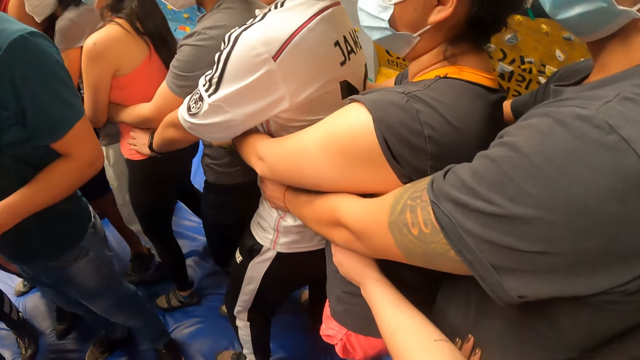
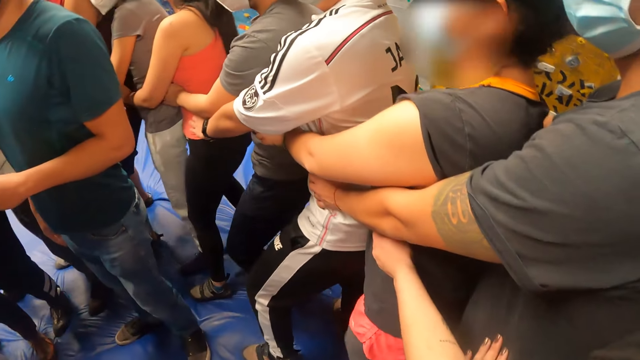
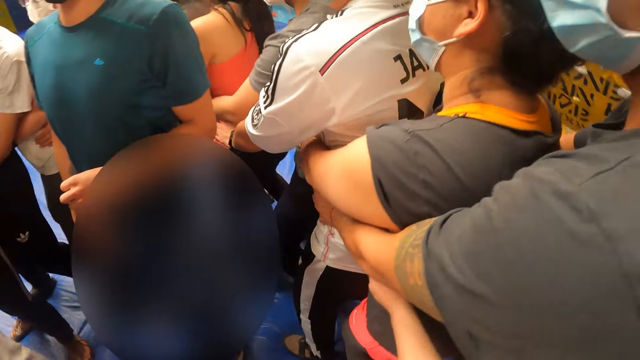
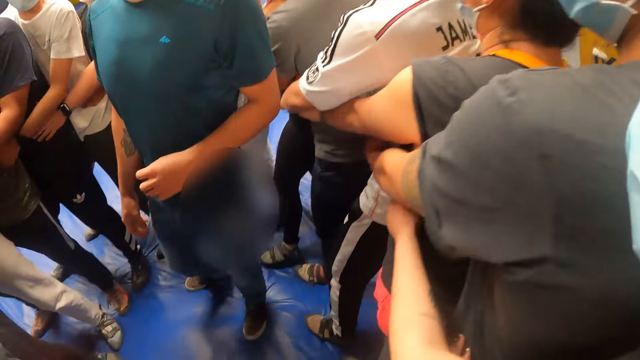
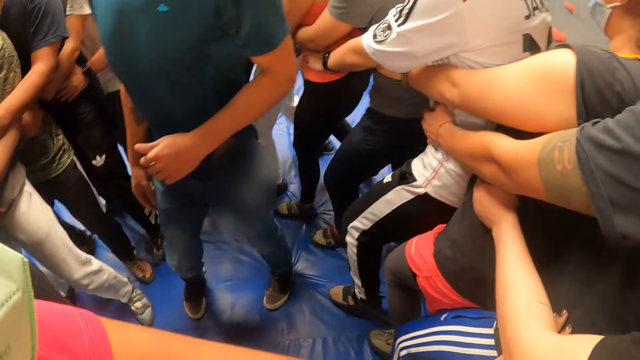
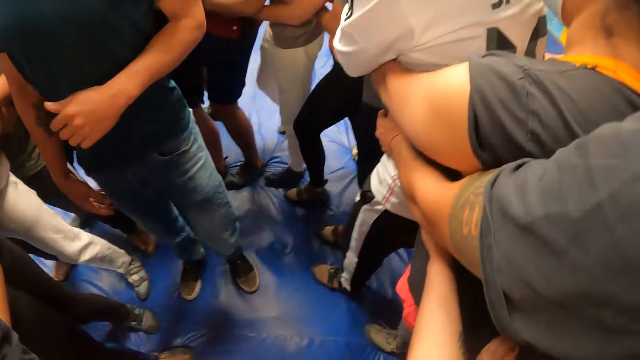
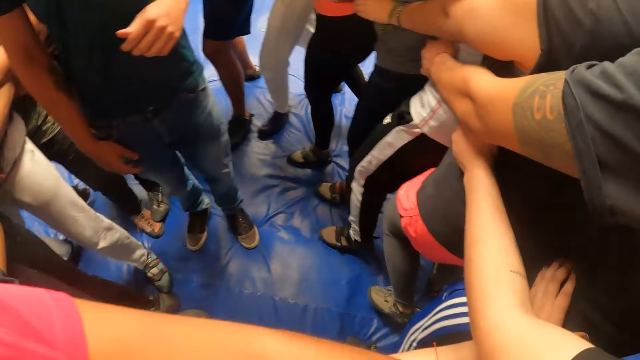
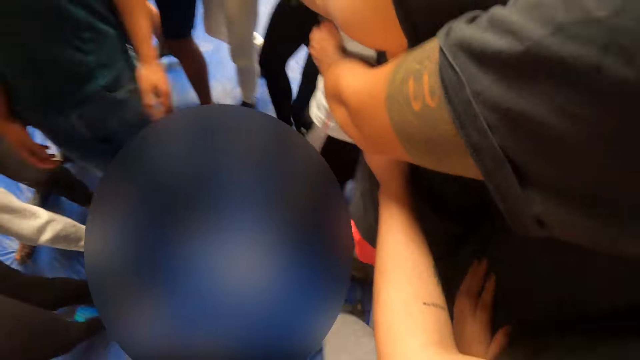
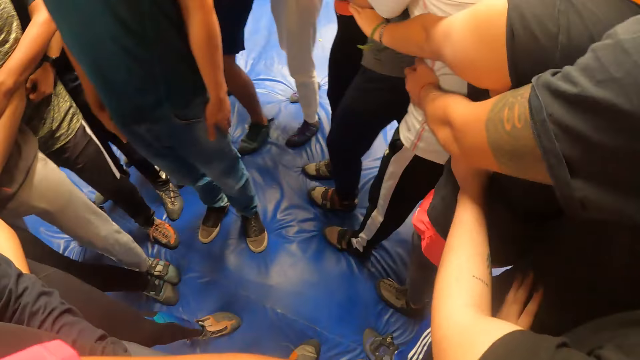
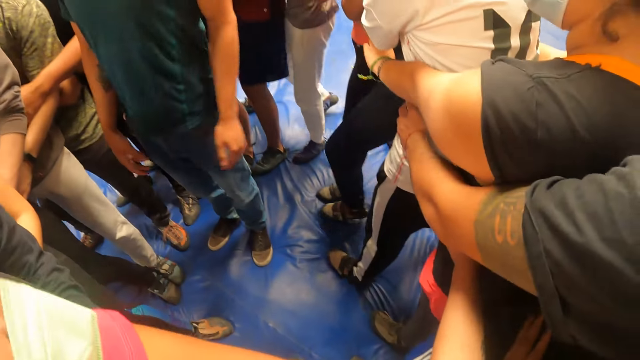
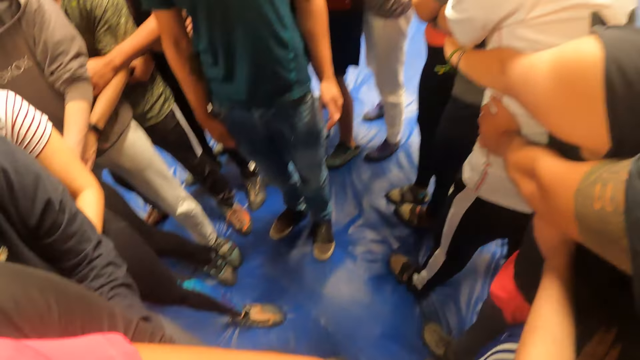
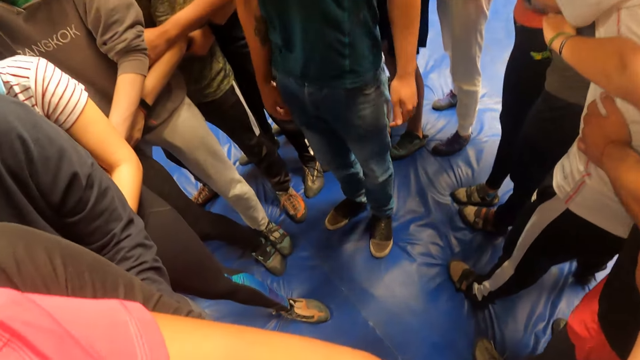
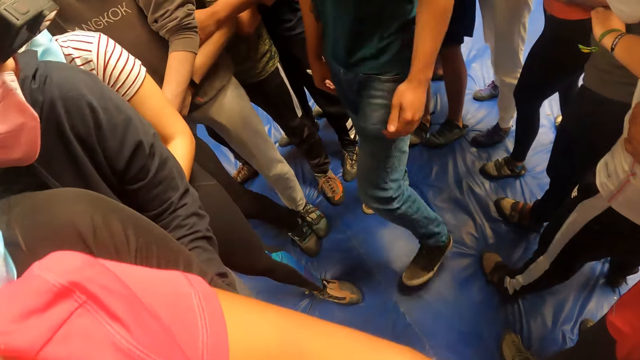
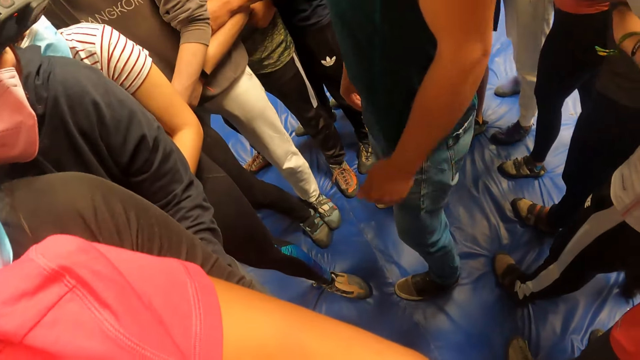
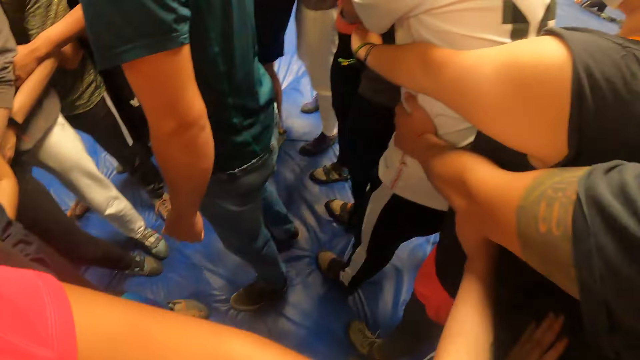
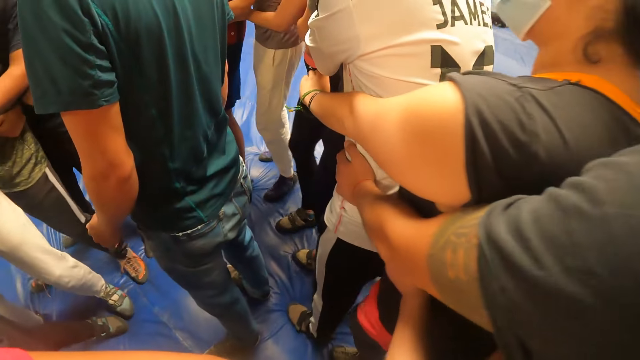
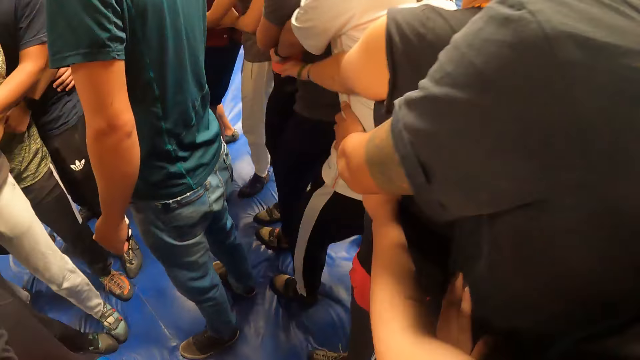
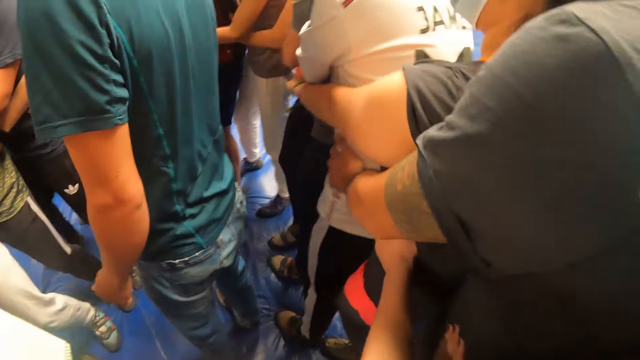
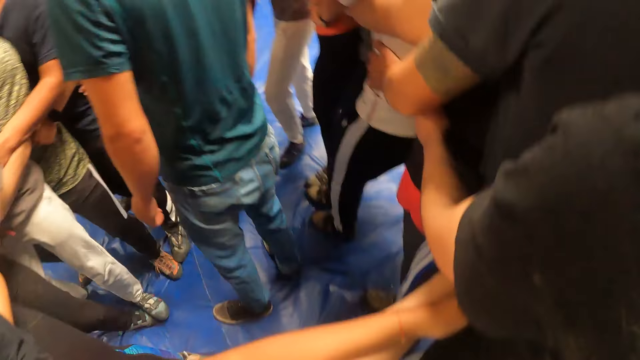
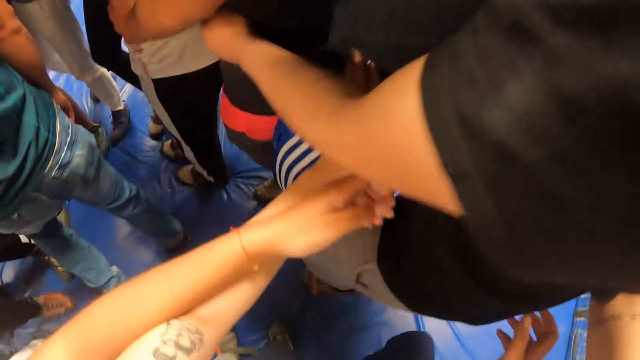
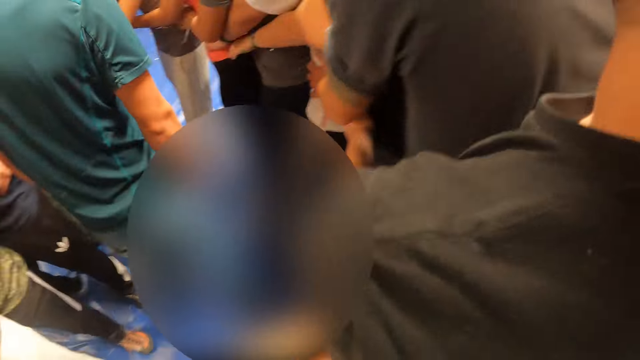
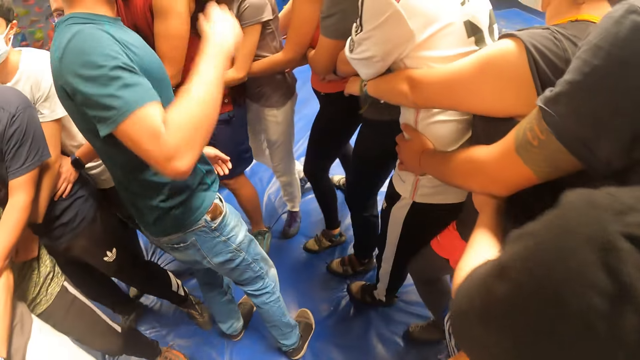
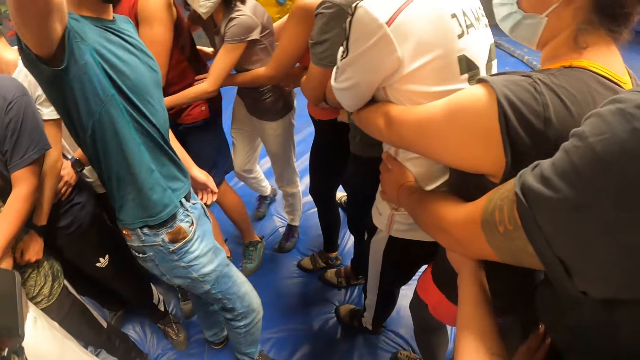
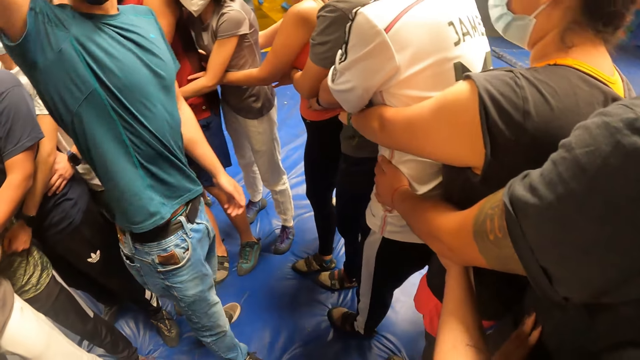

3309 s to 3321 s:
The camera wearer walks around the circle.

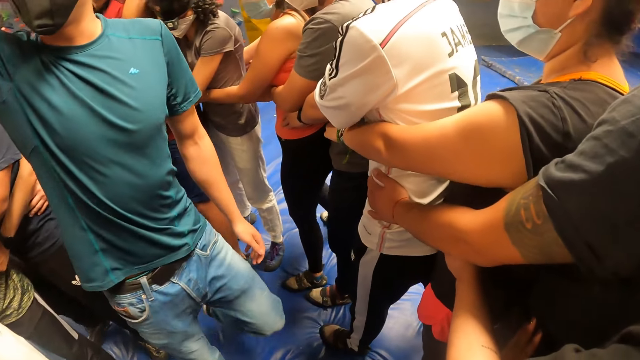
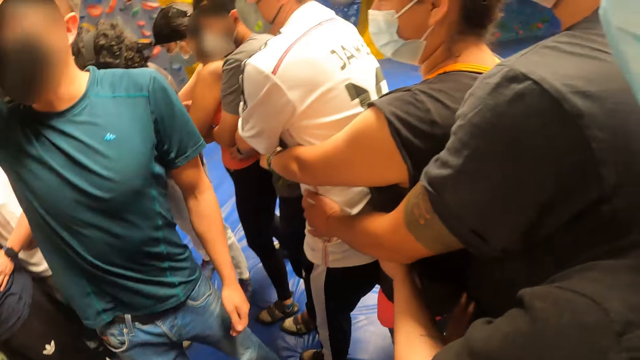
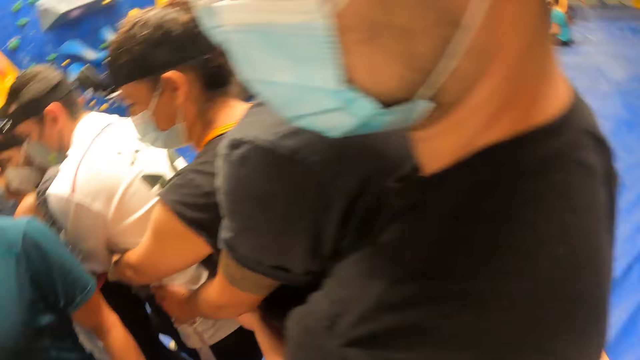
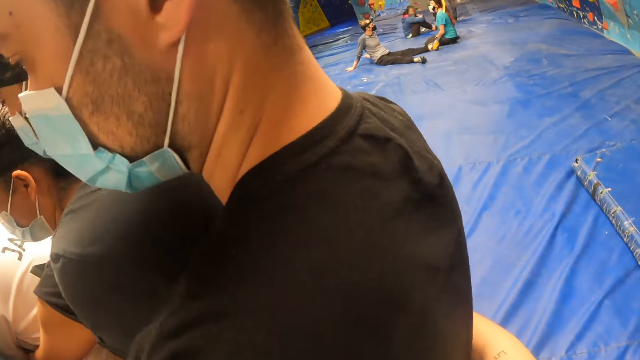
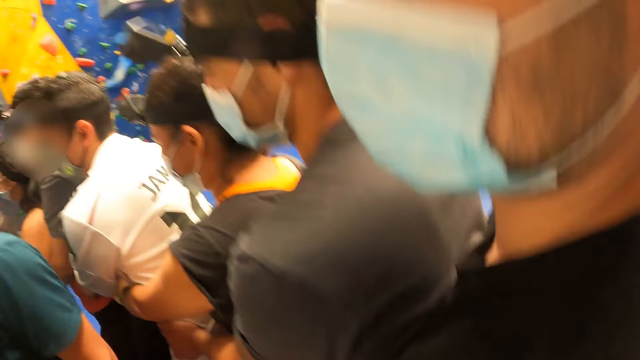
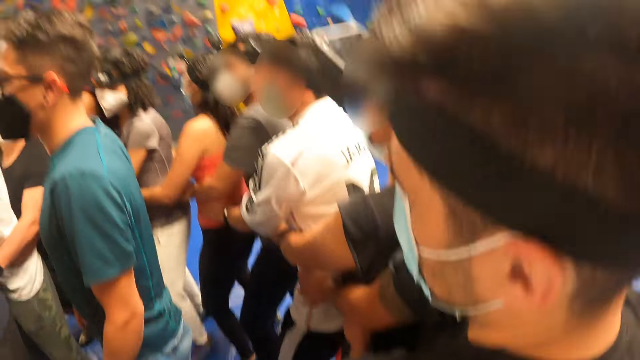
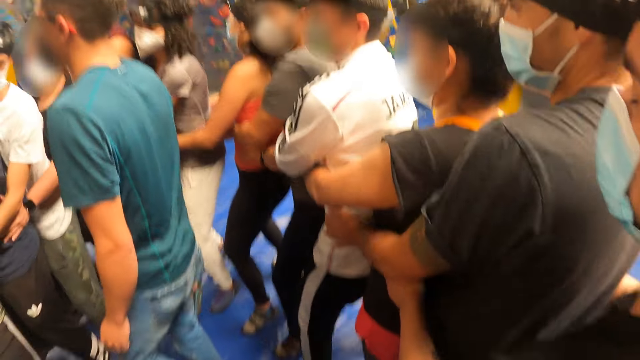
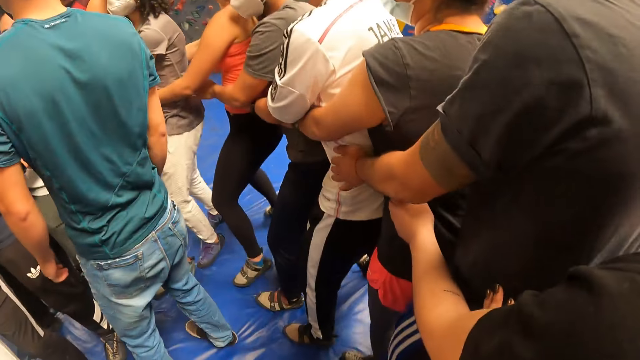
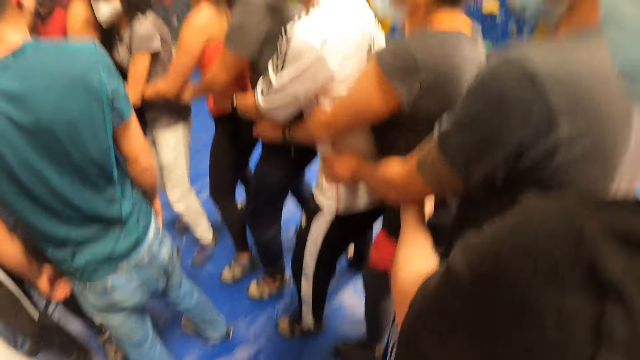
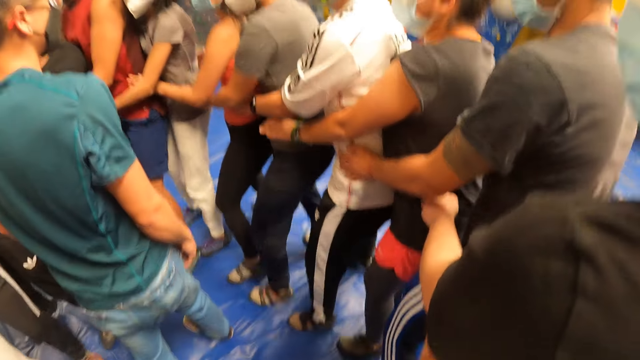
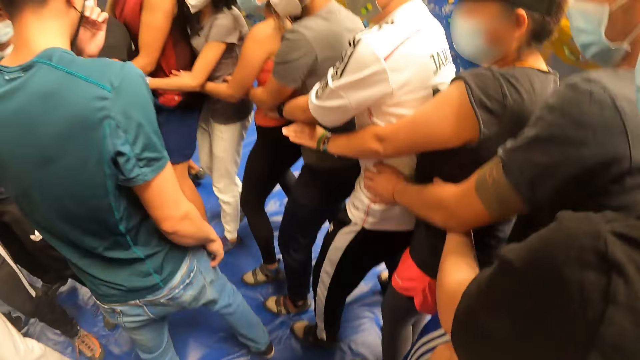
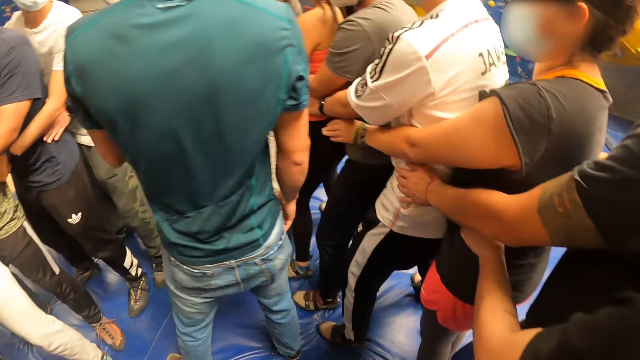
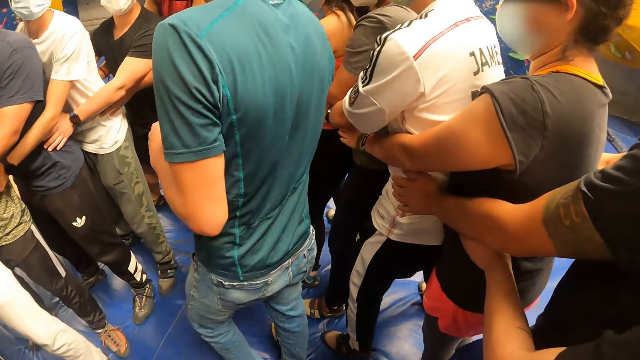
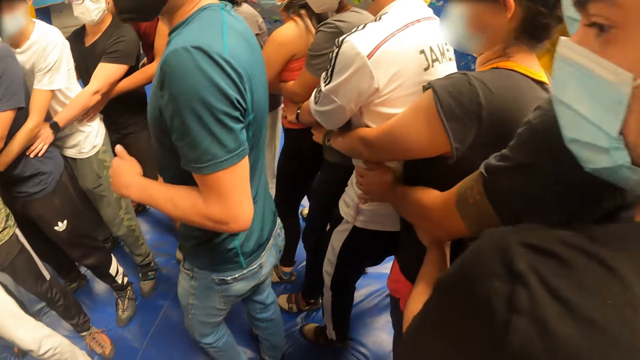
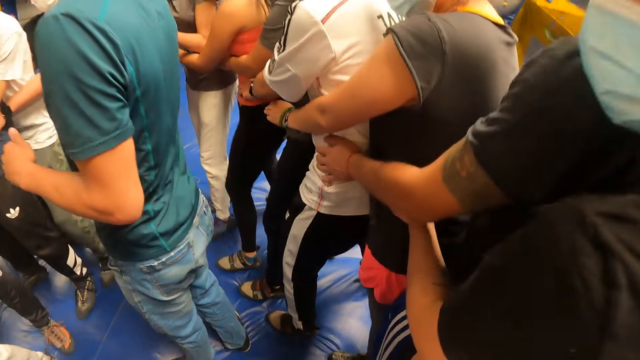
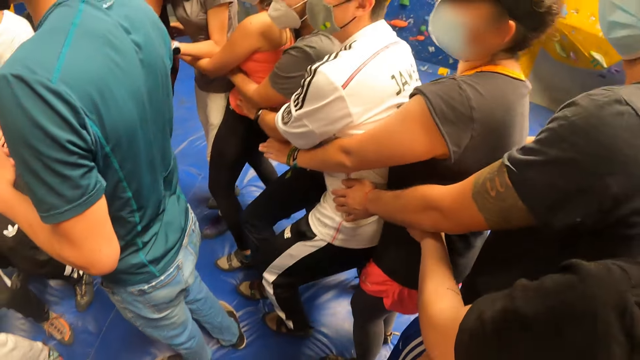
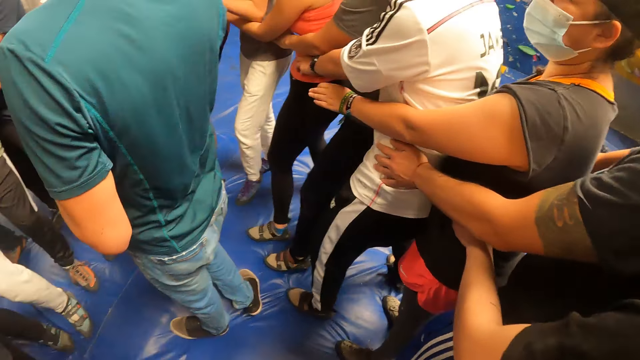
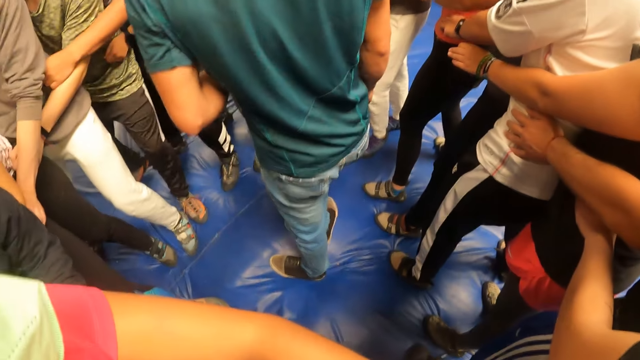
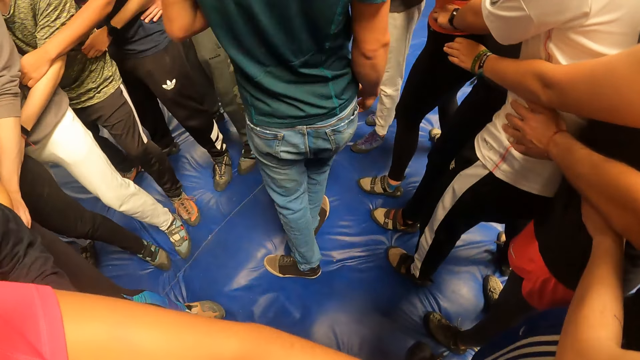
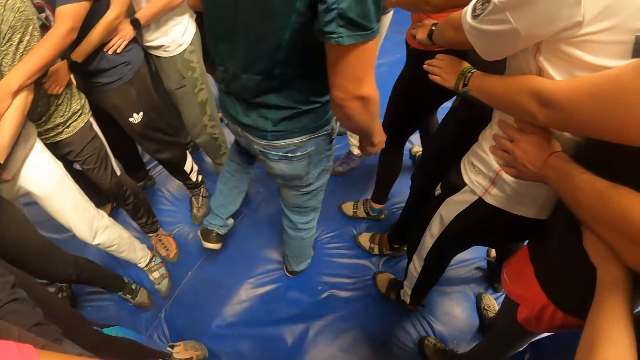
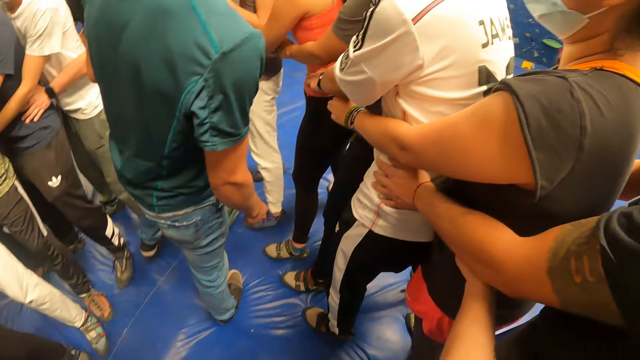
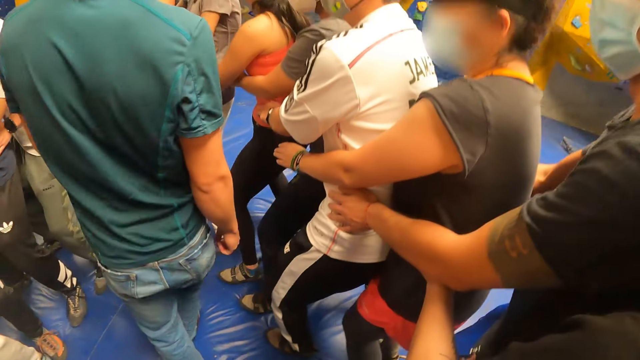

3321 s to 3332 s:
The camera wearer jogs on the crash pad. A man jumps up. The camera wearer jumps up. The man moves around the circle.
